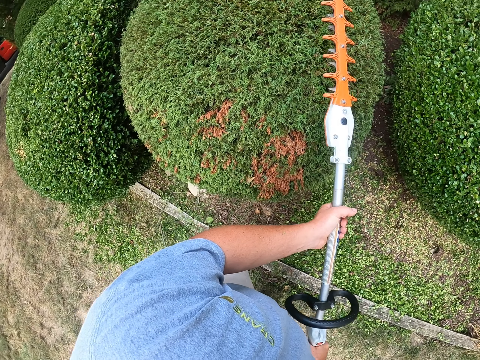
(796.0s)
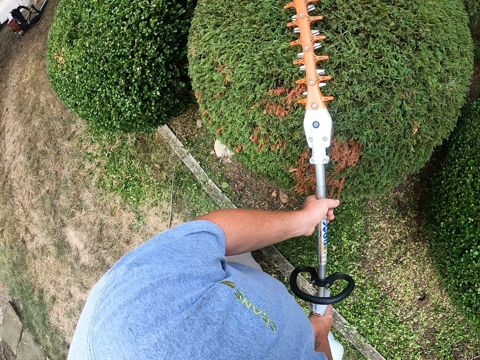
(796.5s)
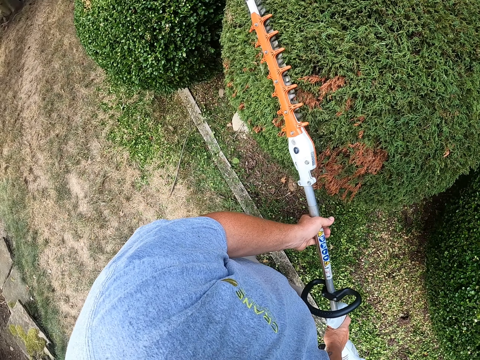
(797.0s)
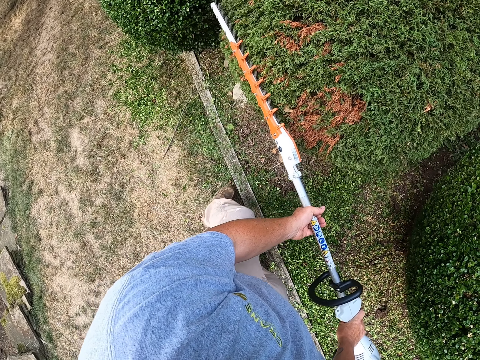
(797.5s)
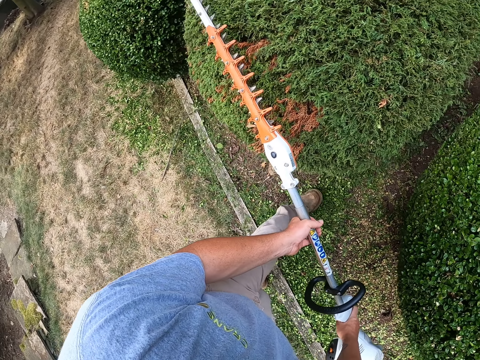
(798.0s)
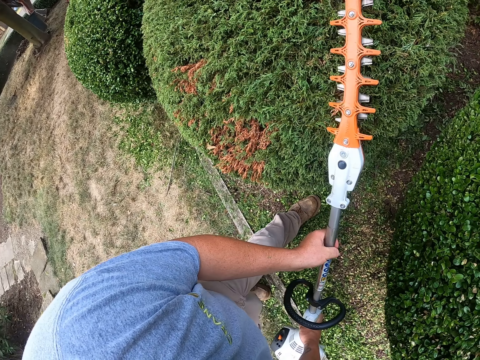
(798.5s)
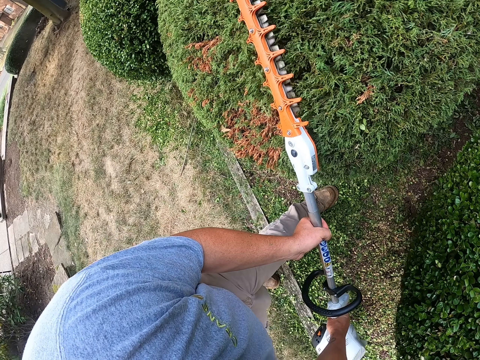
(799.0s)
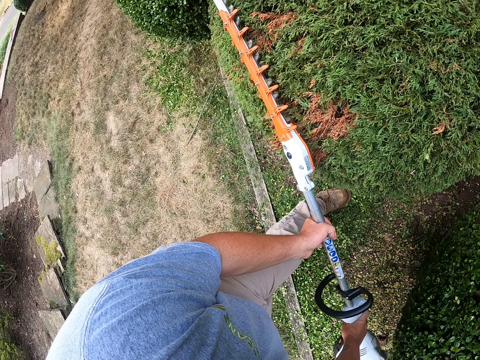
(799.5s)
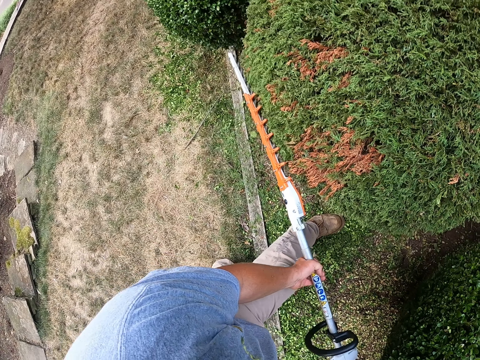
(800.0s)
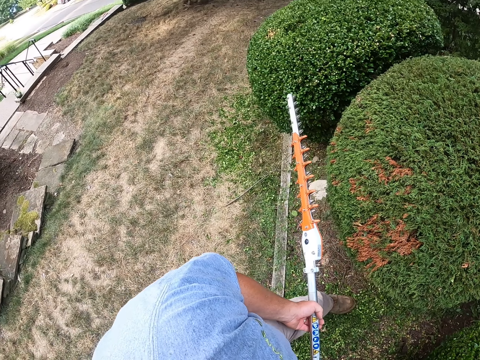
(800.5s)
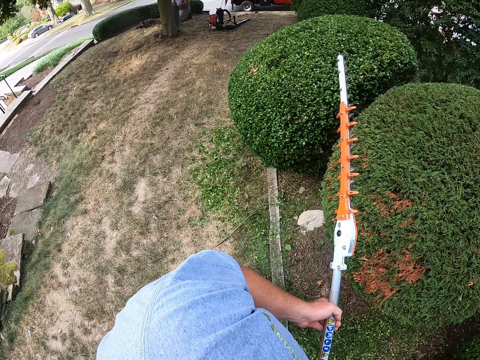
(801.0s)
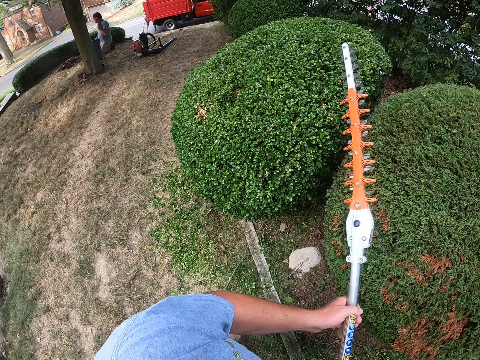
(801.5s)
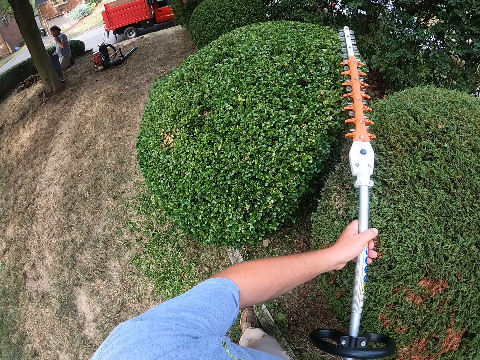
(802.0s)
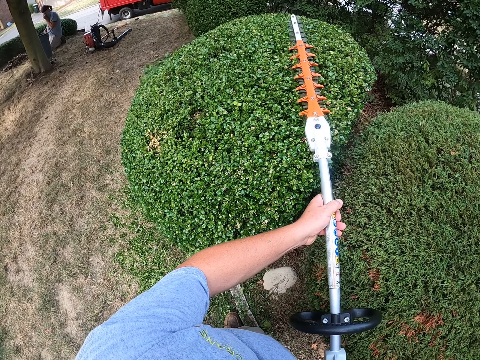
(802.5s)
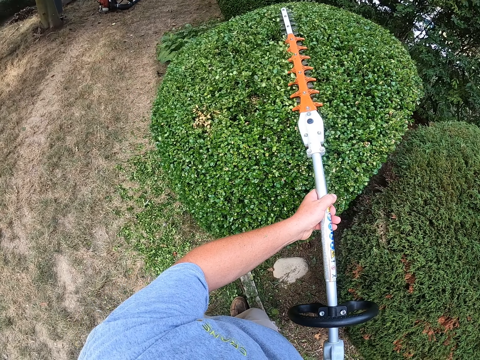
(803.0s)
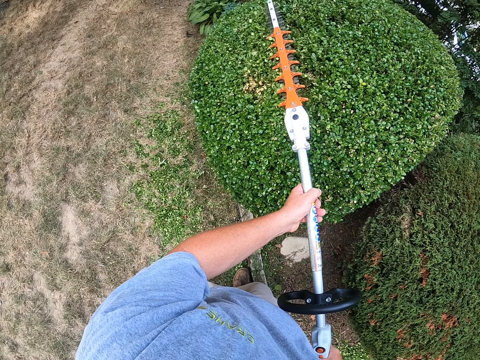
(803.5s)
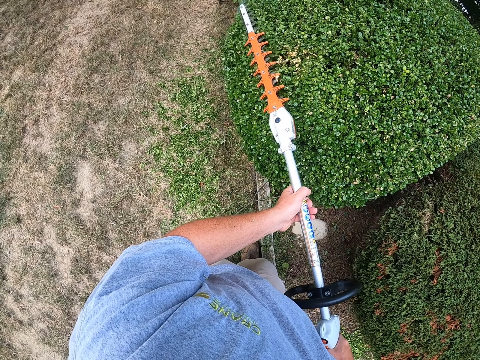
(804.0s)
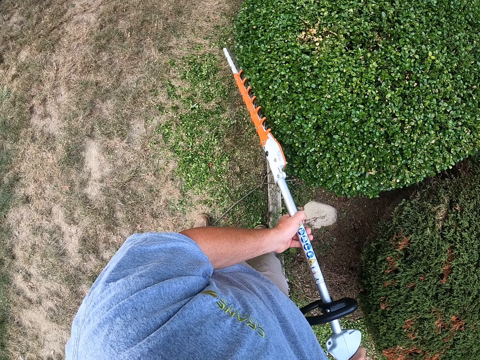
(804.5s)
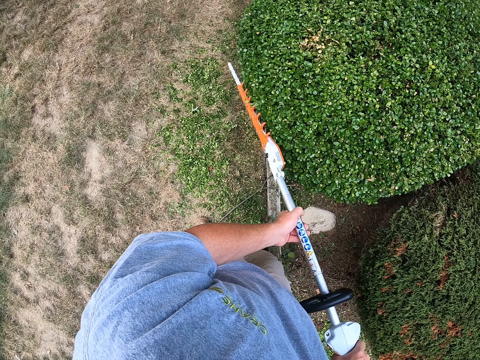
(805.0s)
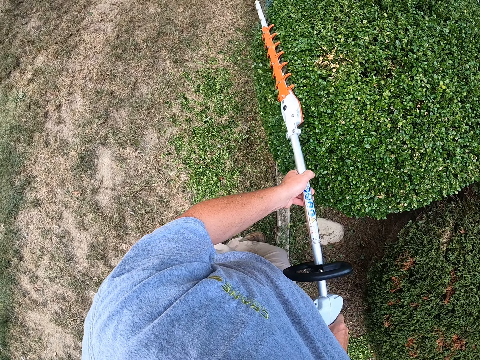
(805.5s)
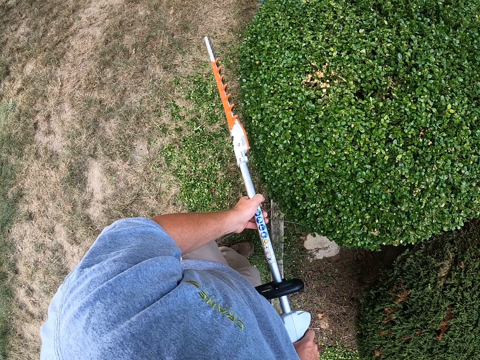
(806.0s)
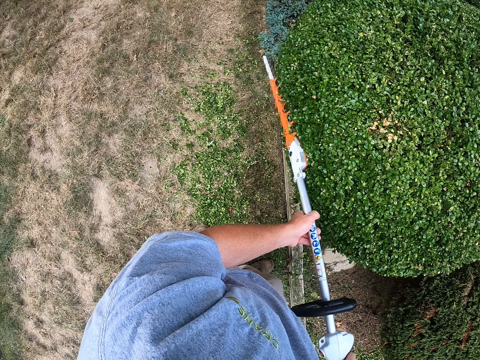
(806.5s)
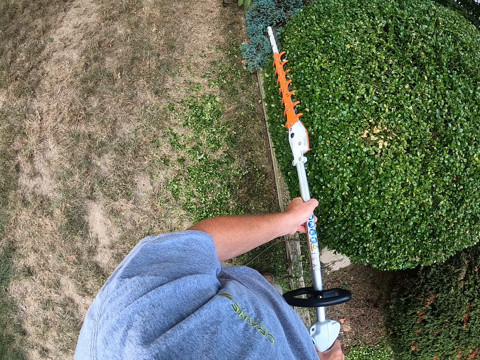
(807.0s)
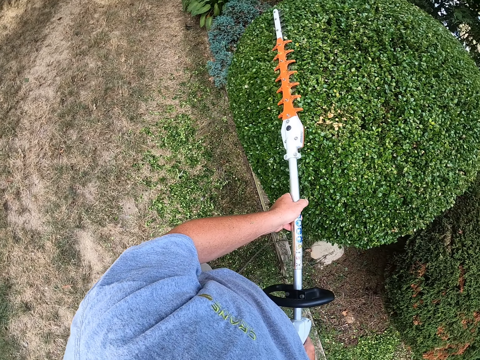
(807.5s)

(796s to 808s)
The camera wearer walks around the garden. They trim a garden tree with something.

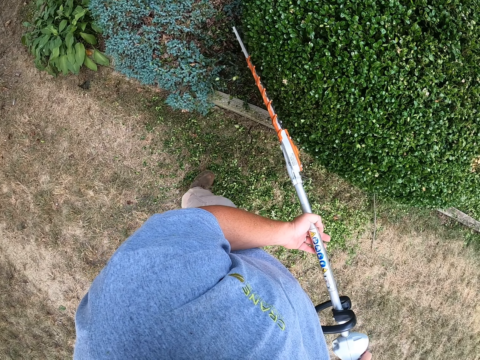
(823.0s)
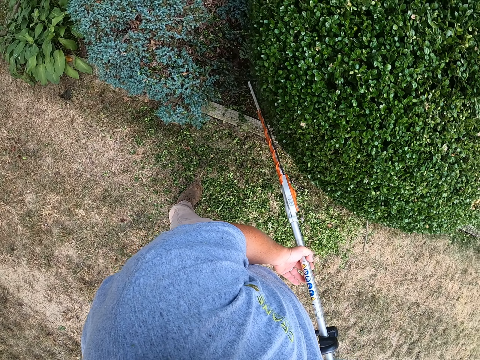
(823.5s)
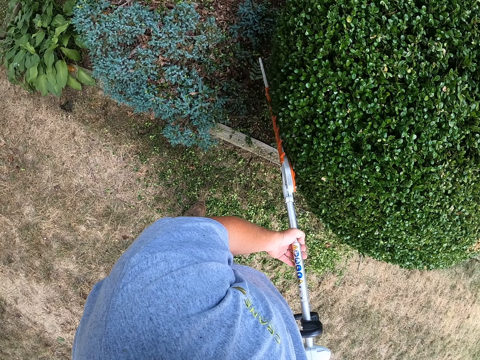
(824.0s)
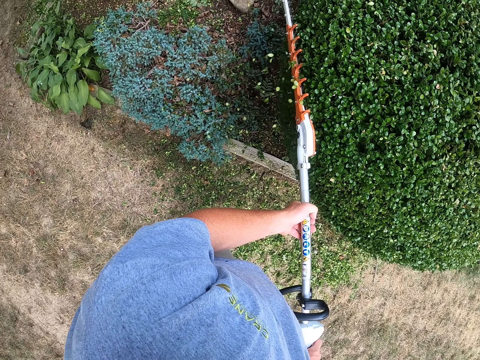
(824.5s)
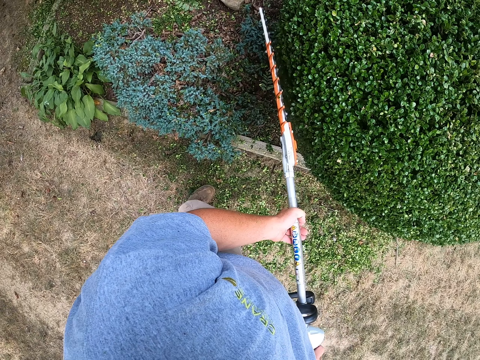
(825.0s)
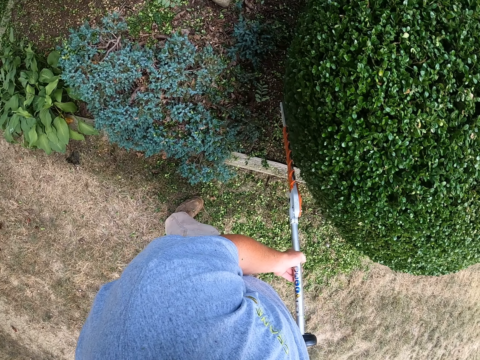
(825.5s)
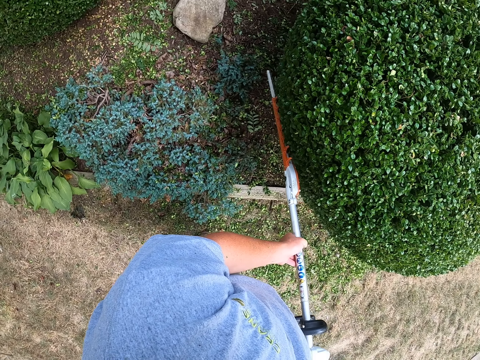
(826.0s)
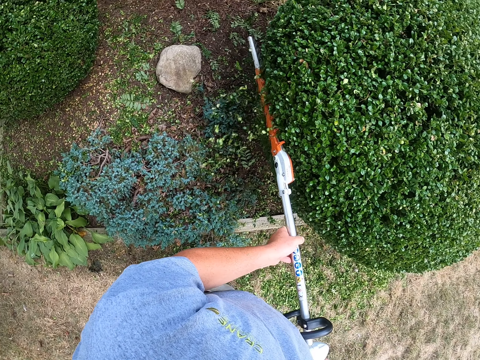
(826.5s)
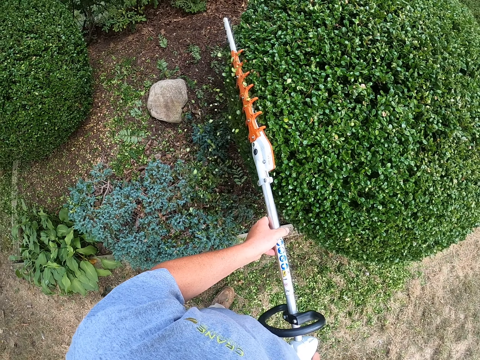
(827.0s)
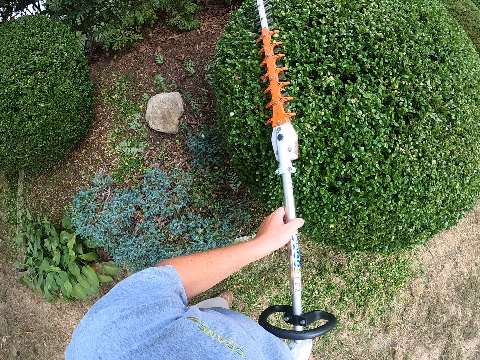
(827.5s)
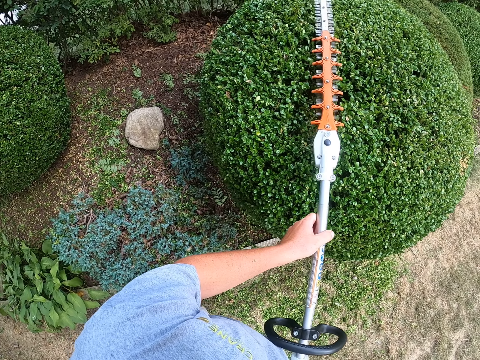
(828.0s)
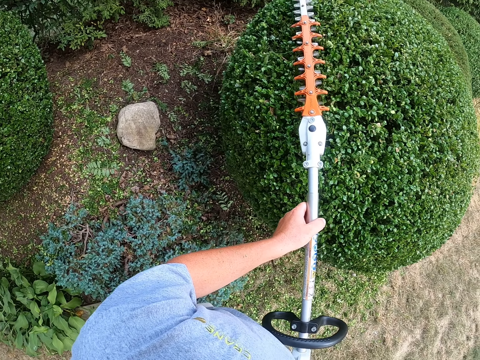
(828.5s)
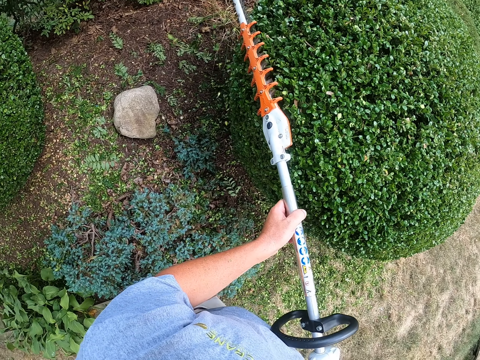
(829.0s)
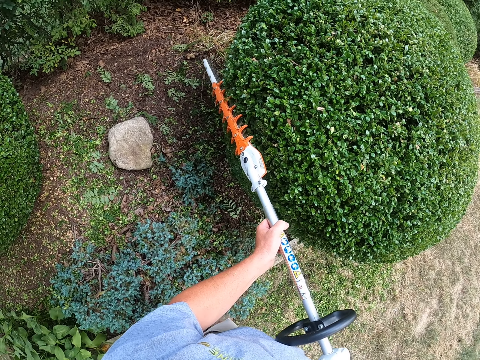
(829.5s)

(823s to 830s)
The camera wearer walks around the garden.

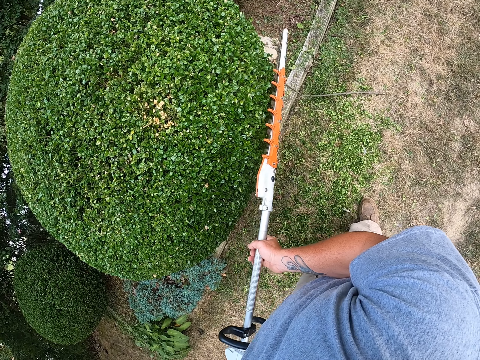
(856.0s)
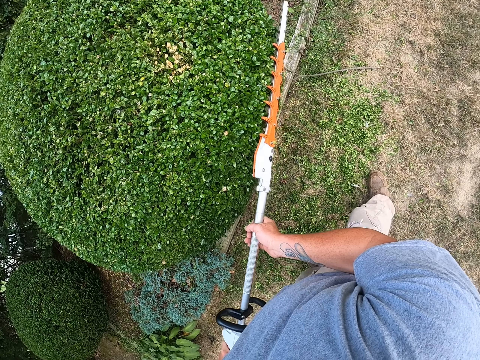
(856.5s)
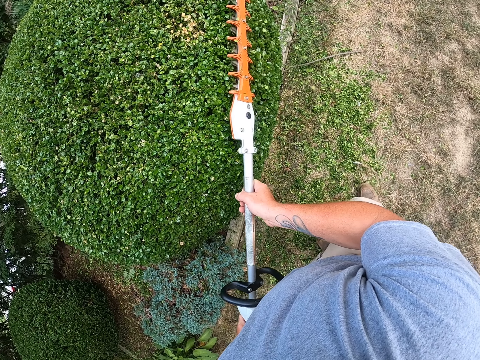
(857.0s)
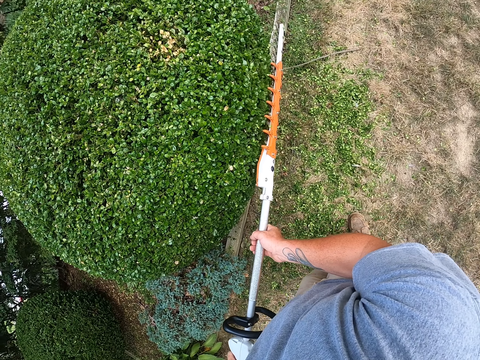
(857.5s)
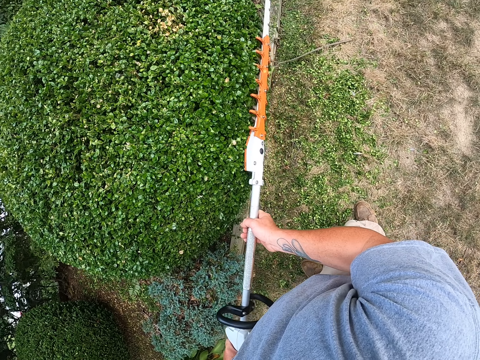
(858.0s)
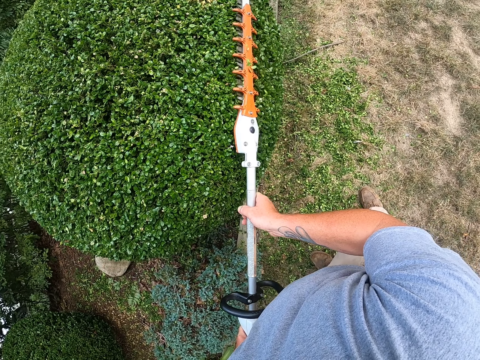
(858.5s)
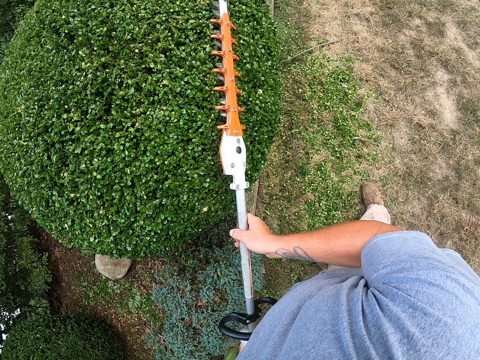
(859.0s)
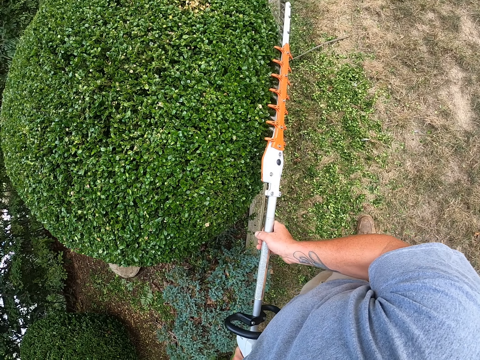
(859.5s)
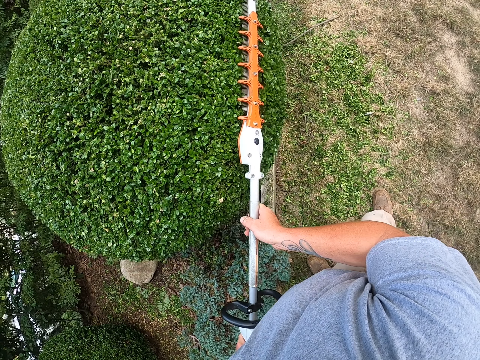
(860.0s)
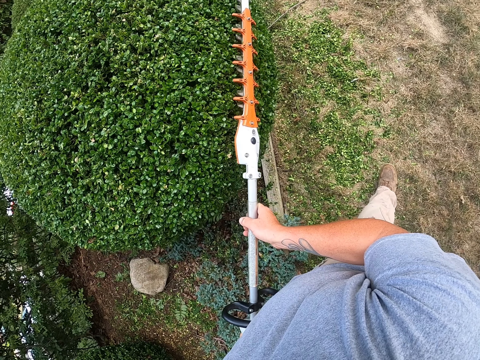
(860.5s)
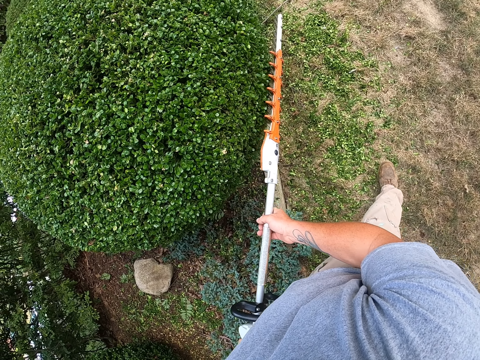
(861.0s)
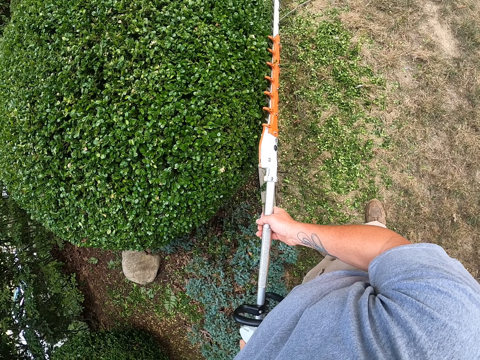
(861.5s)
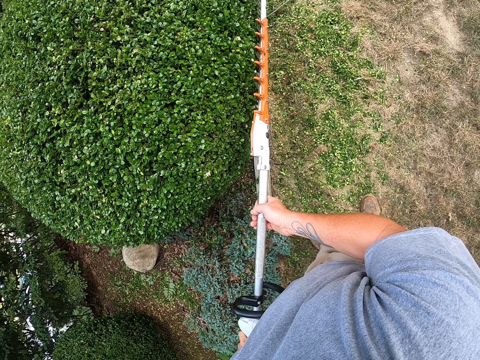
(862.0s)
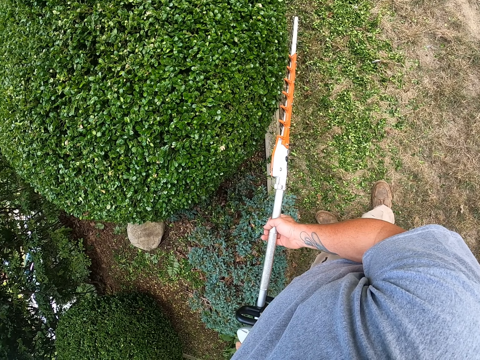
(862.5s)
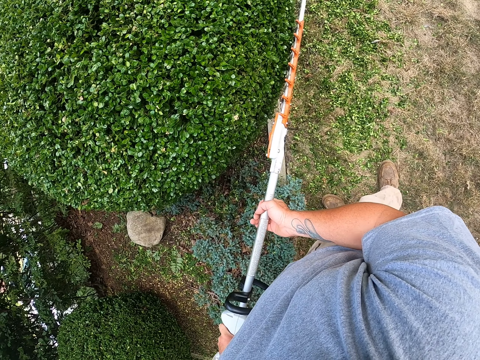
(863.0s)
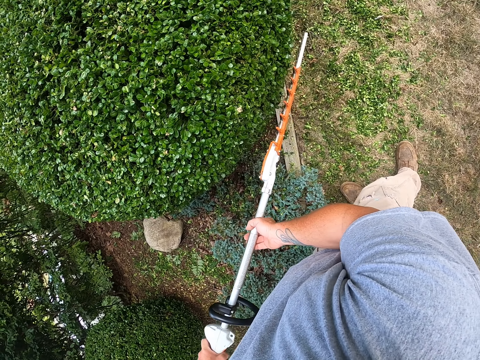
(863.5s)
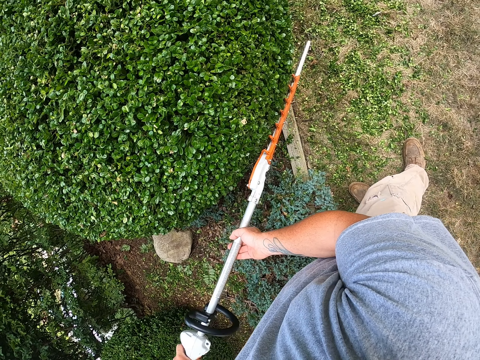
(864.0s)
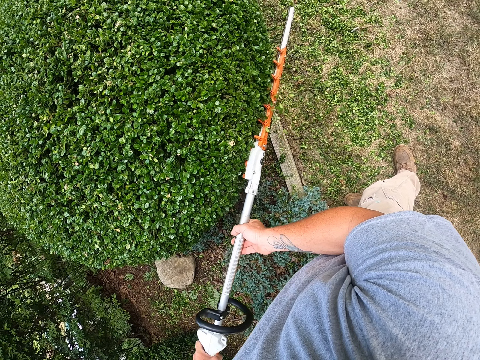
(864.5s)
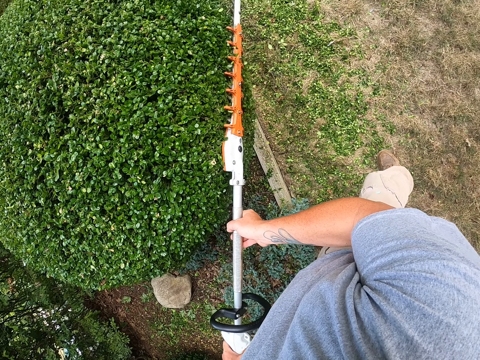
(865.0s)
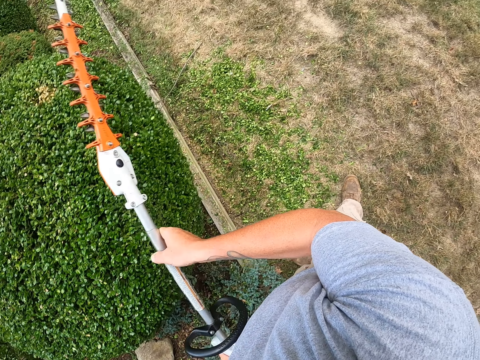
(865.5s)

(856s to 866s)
The camera wearer moves his legs. He trims a garden tree.
